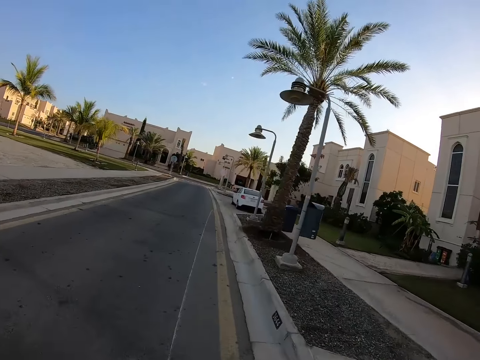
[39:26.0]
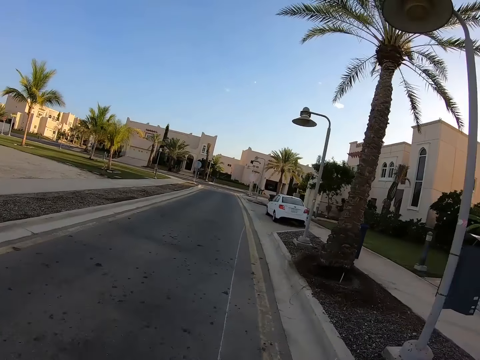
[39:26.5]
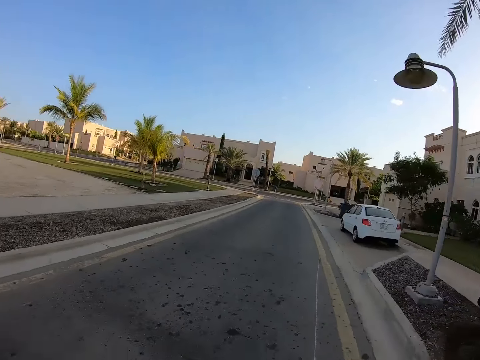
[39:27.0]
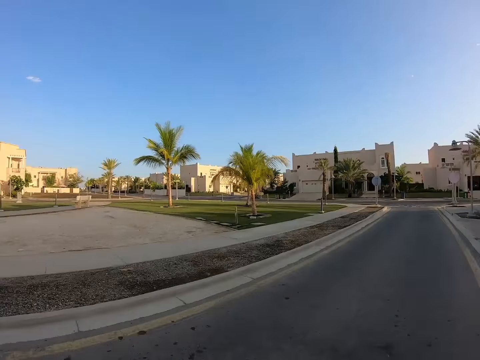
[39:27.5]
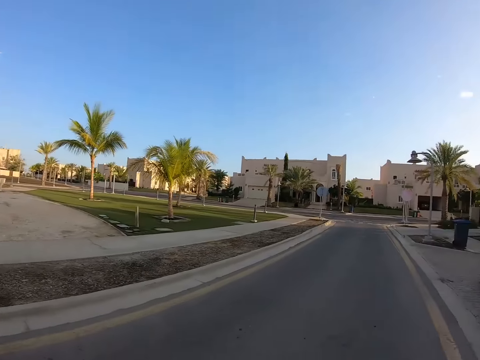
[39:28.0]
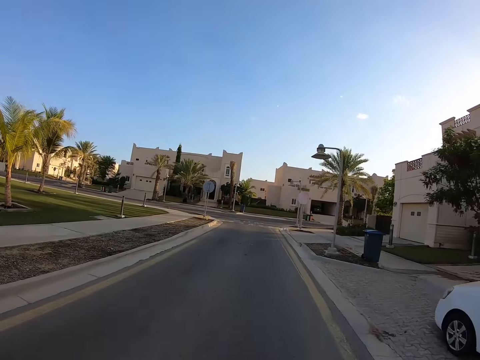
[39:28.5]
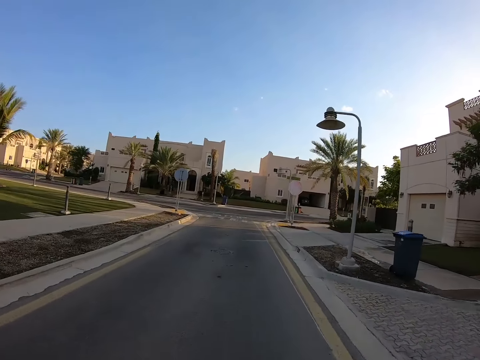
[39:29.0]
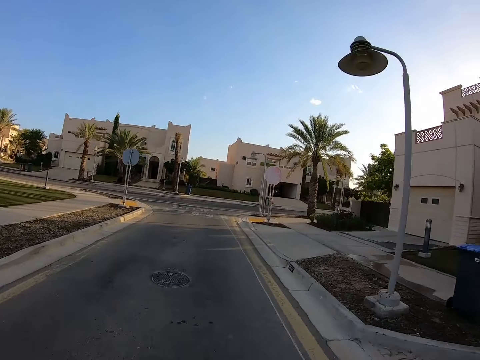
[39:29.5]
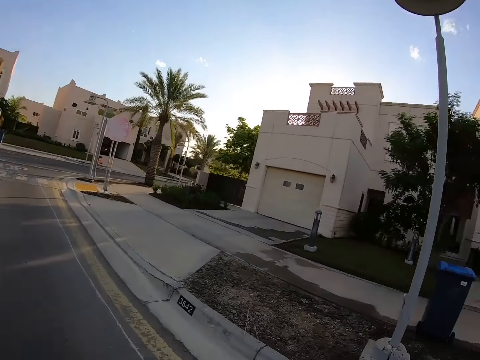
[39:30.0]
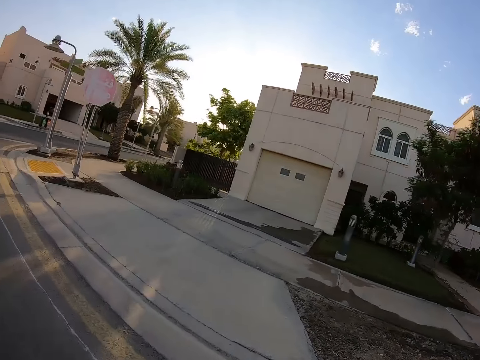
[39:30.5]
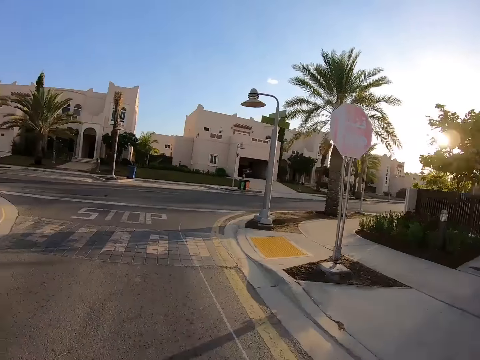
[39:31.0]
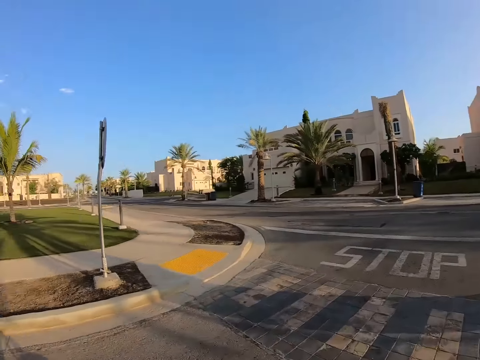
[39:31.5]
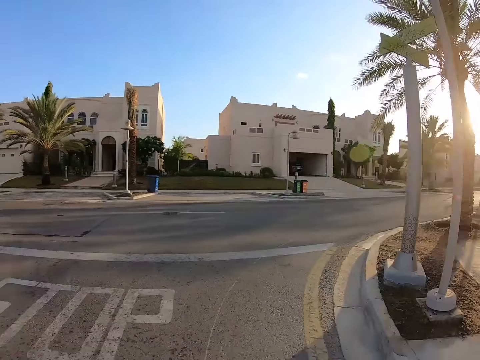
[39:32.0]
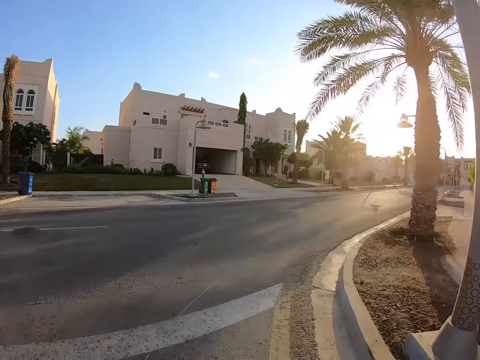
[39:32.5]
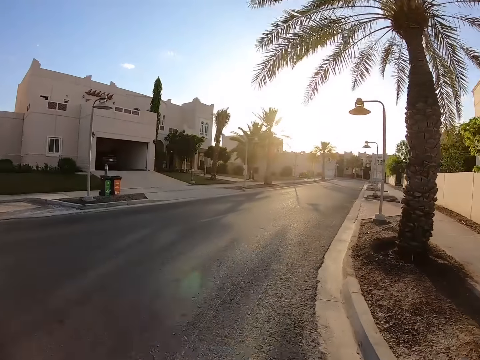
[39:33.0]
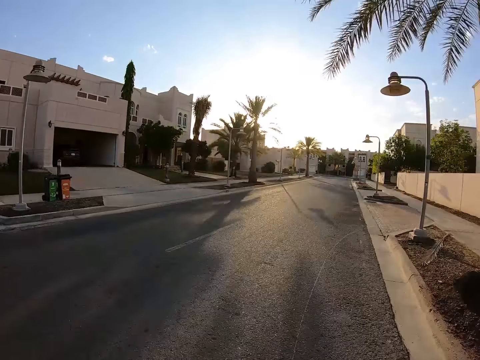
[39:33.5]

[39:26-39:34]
The camera wearer looks left. They look right. They look left. They turn right.

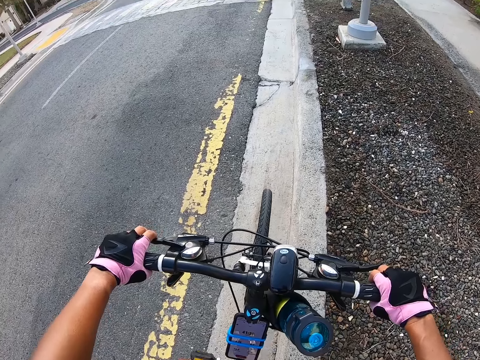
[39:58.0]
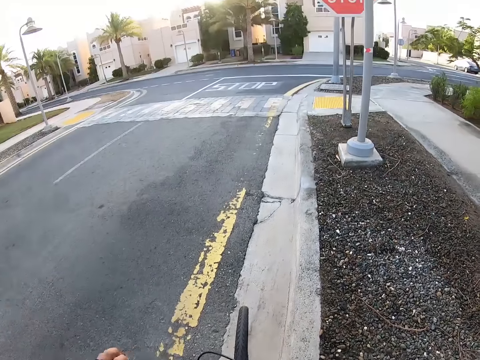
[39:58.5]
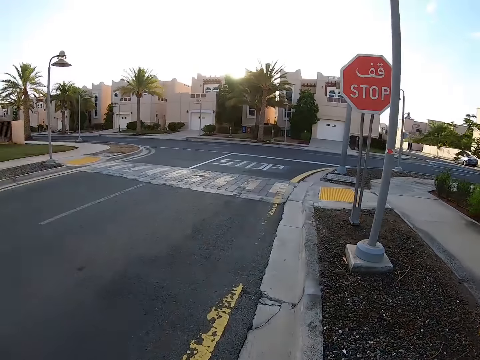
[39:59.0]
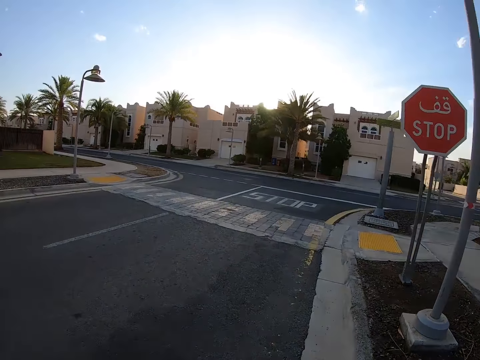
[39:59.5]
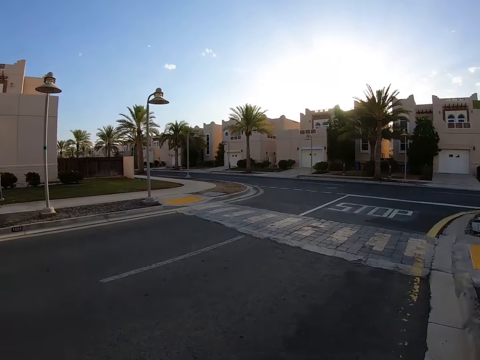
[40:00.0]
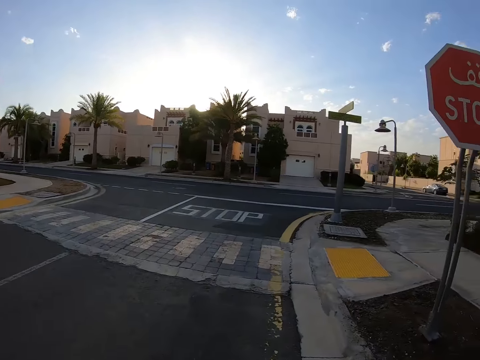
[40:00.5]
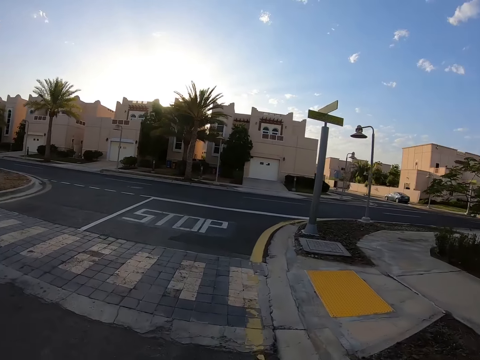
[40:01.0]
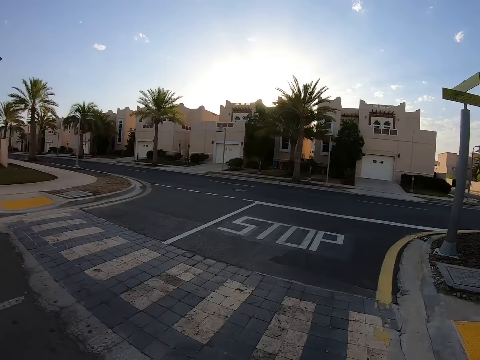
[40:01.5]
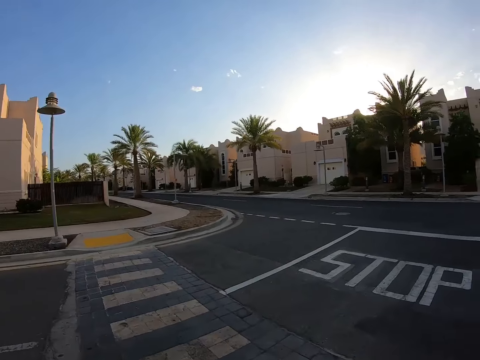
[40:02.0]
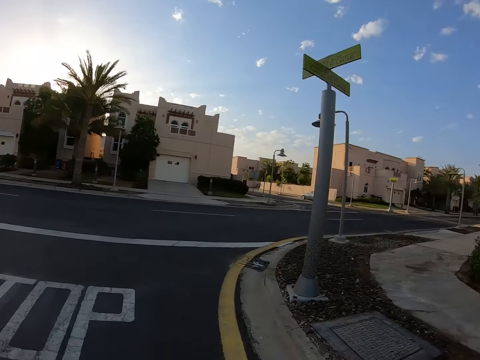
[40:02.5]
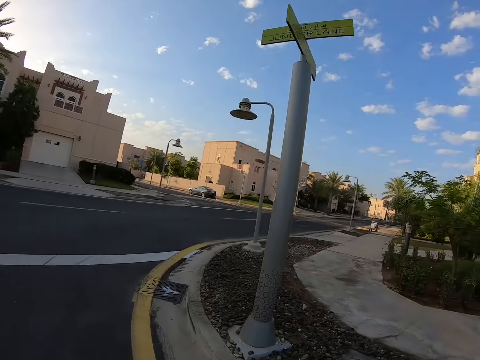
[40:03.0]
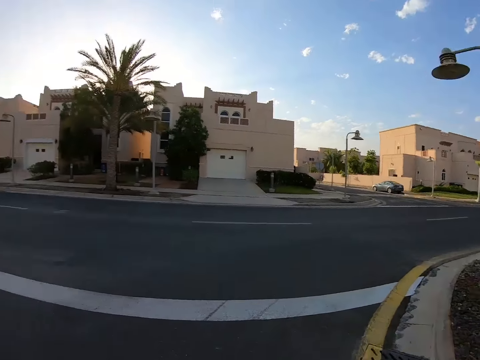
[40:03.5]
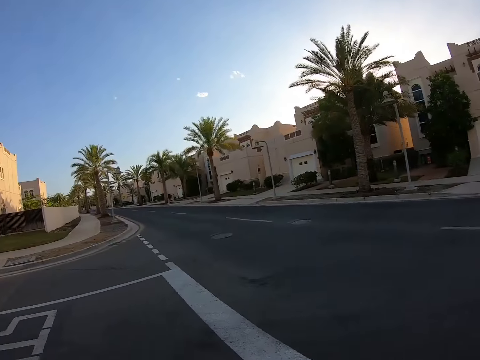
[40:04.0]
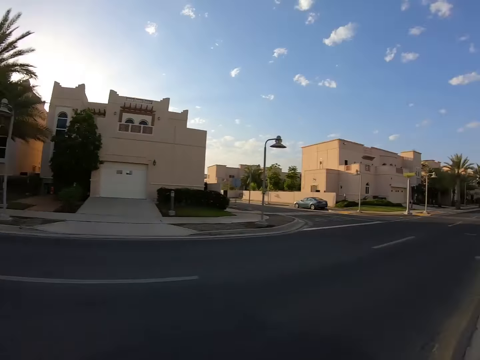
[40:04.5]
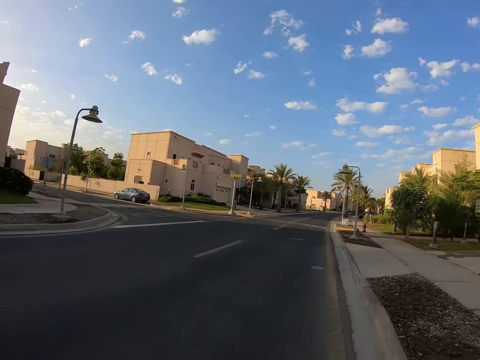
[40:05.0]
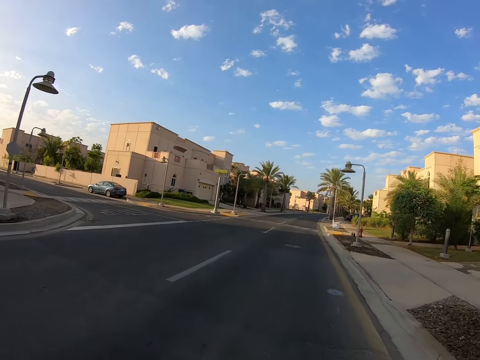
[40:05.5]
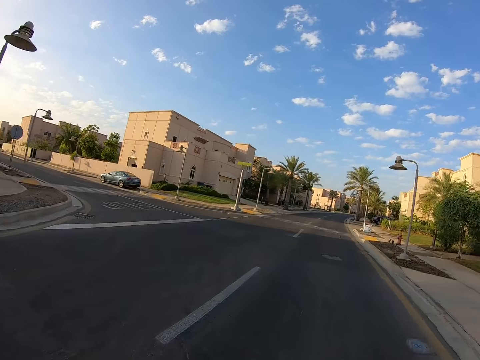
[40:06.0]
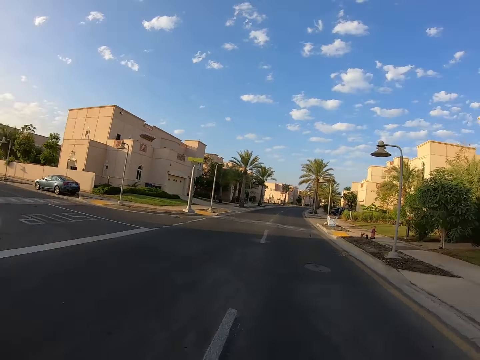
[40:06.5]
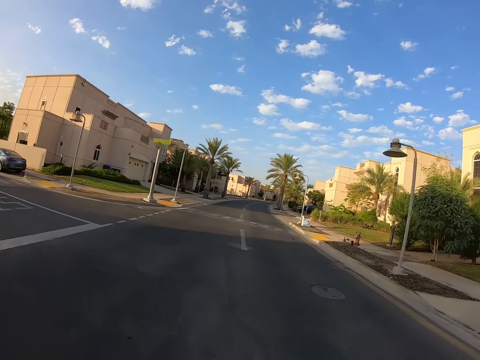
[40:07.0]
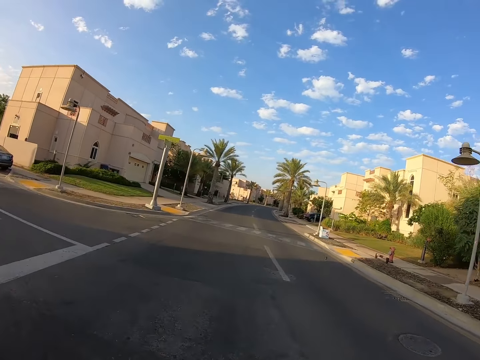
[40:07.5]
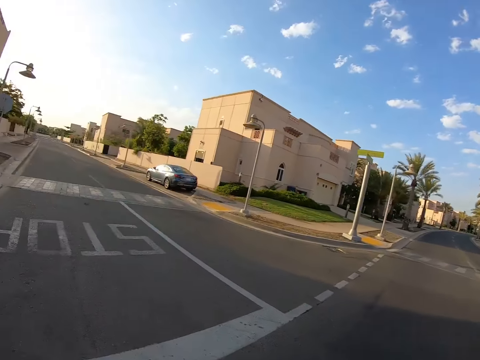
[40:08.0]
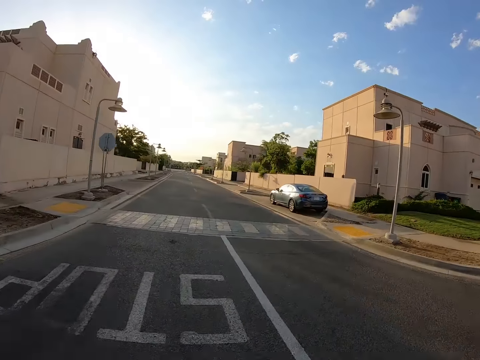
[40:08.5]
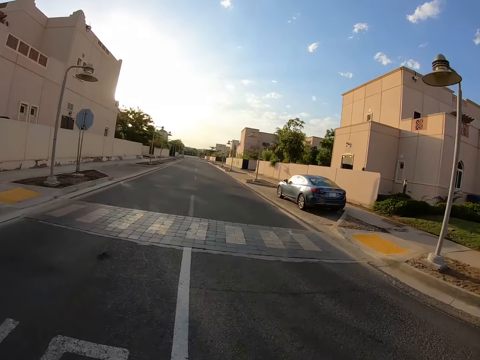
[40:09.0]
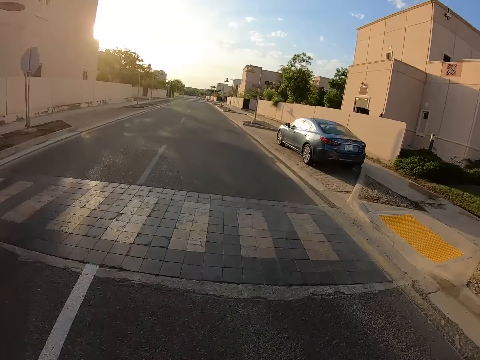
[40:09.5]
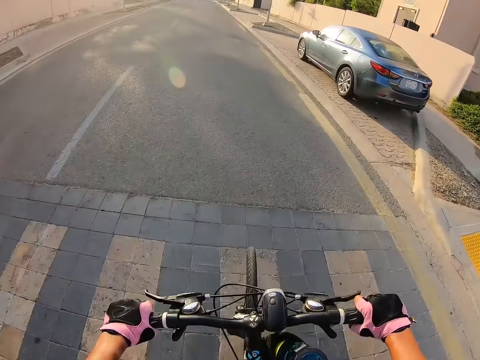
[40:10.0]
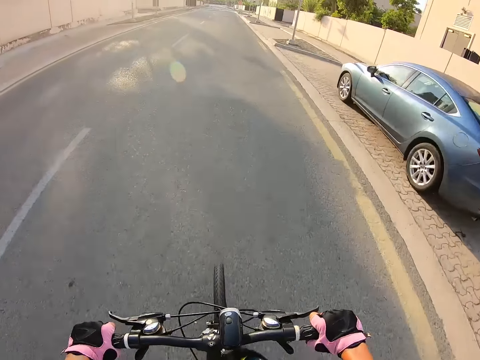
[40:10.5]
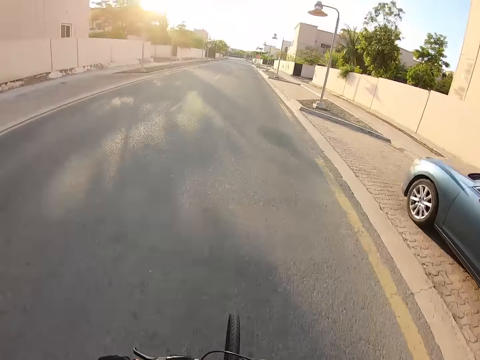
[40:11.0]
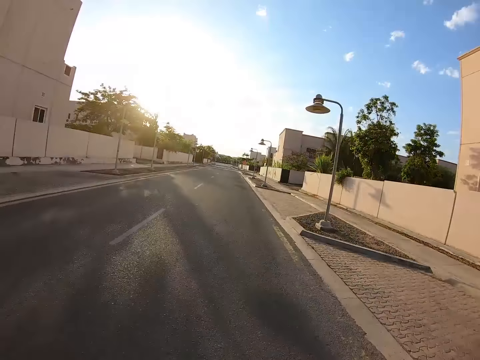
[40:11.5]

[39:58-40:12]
The camera wearer starts cycling. They look left. They look right. They look left. They turn right. They turn left.

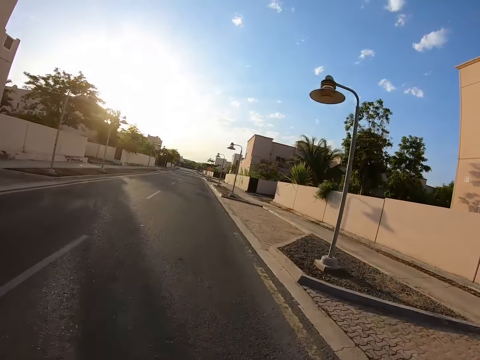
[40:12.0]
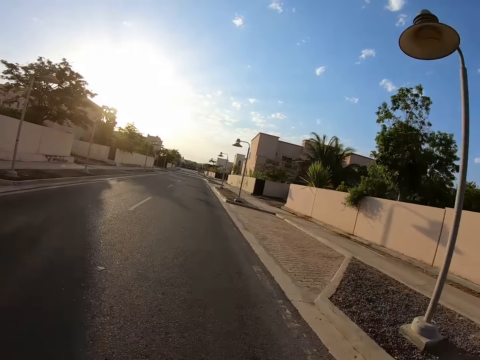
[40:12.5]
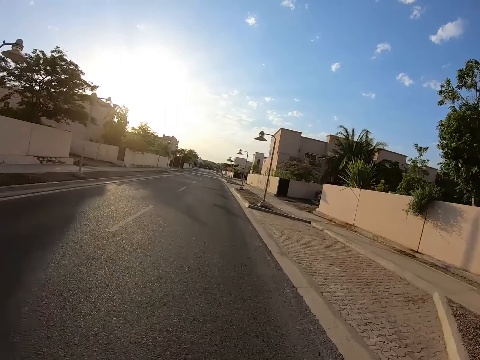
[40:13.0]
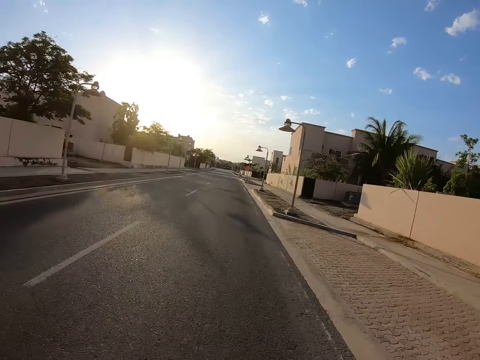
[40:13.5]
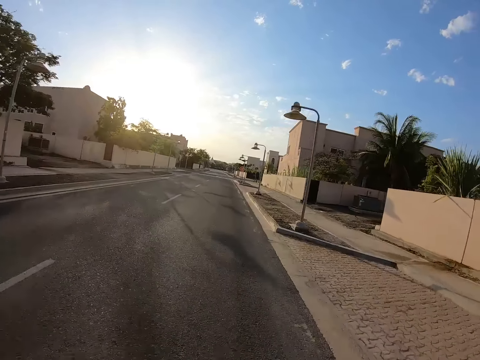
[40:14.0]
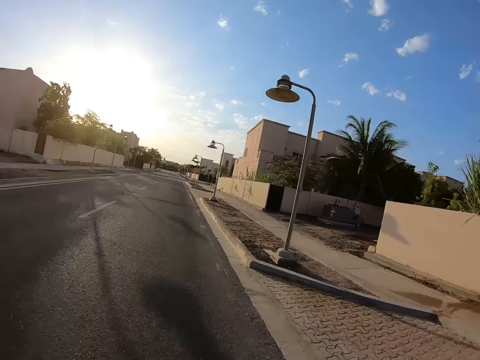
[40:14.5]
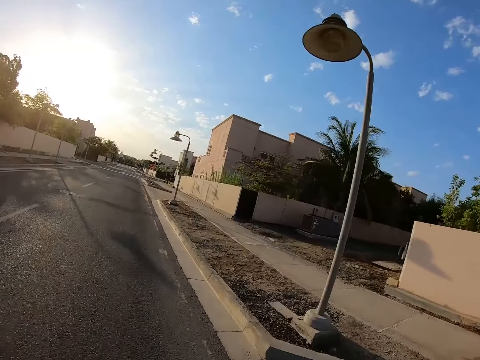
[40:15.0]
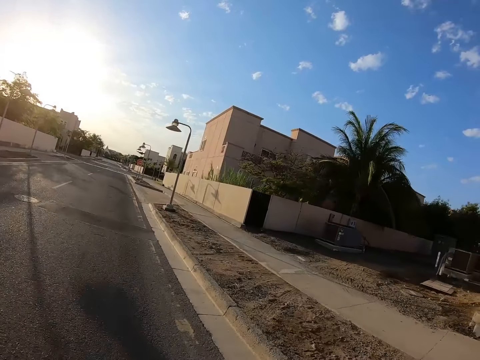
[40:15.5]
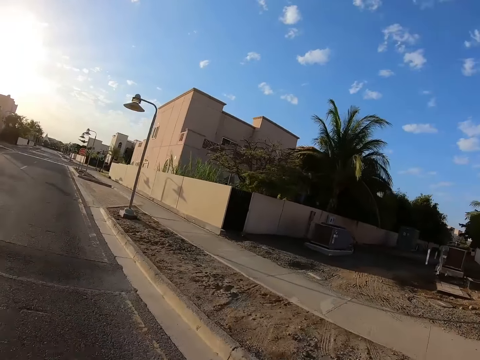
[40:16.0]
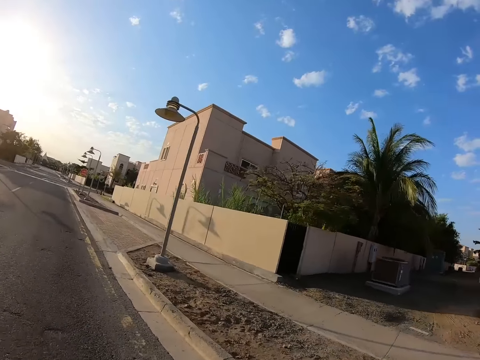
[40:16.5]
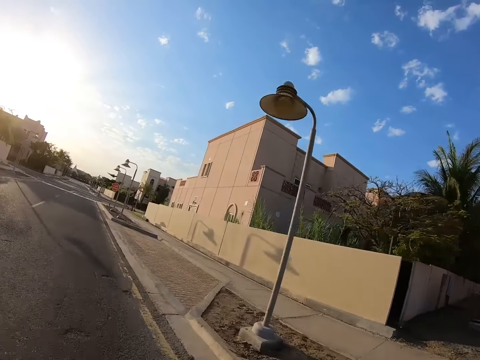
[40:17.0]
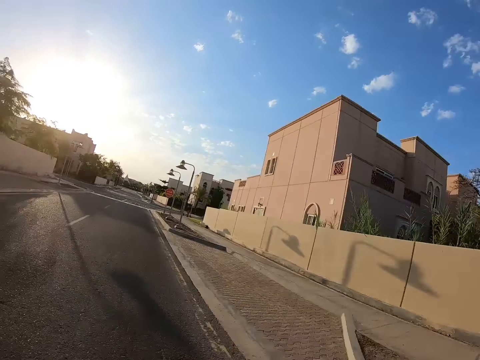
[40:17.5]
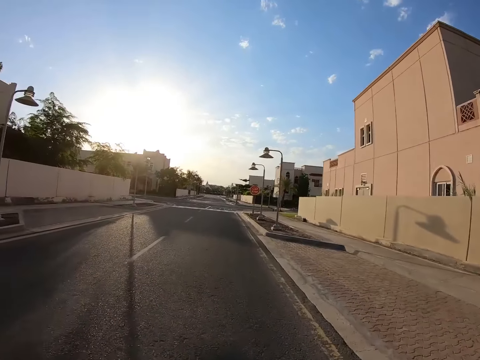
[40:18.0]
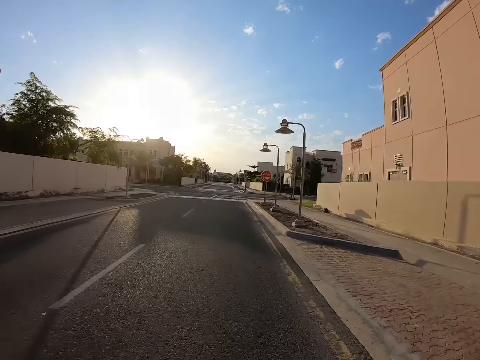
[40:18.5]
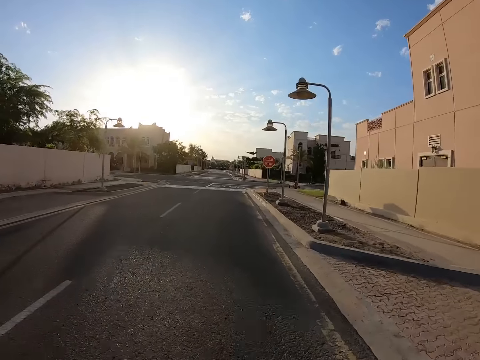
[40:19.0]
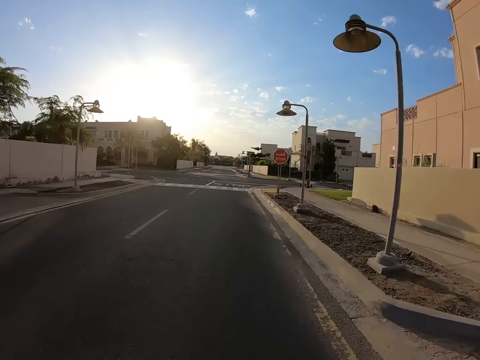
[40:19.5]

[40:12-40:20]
The camera wearer looks right.
